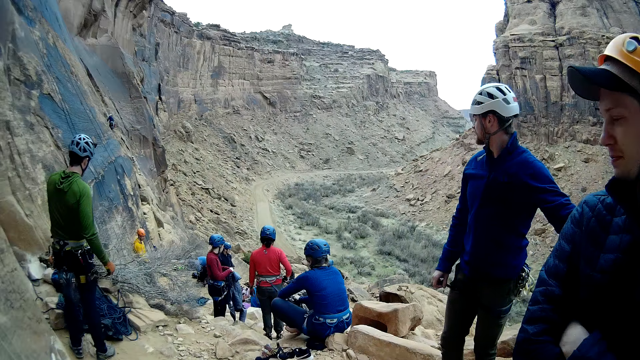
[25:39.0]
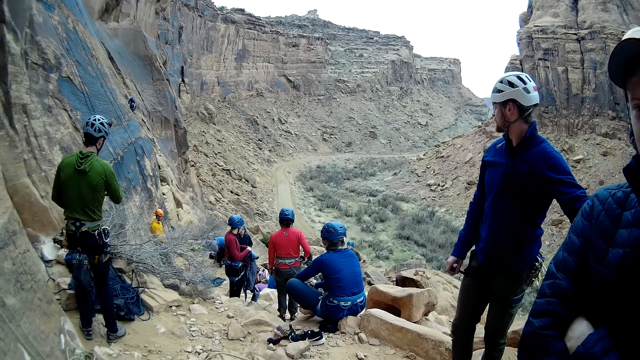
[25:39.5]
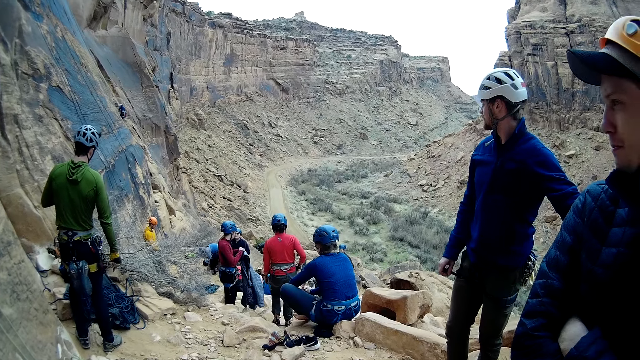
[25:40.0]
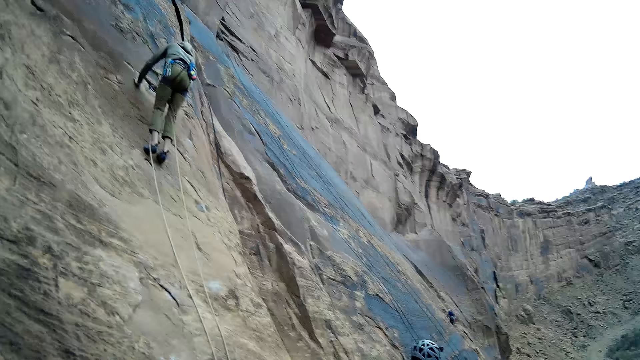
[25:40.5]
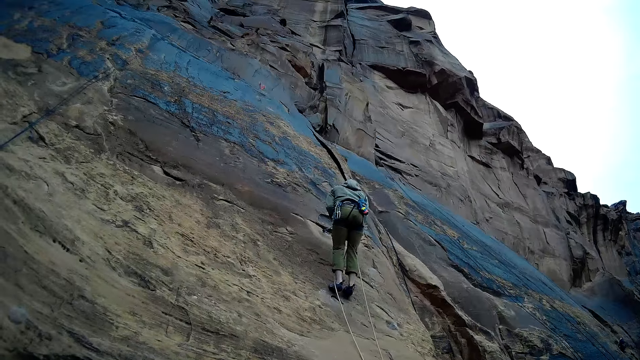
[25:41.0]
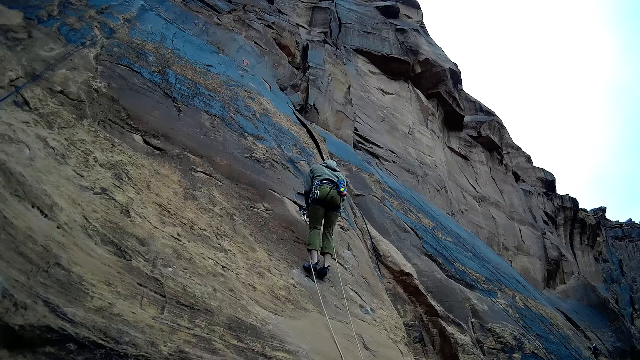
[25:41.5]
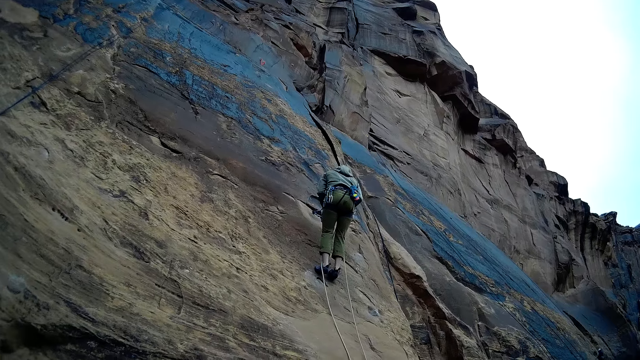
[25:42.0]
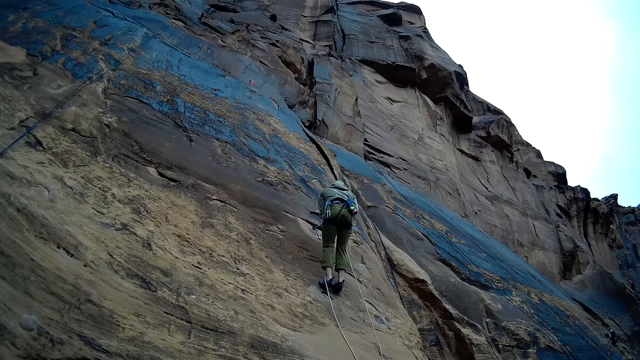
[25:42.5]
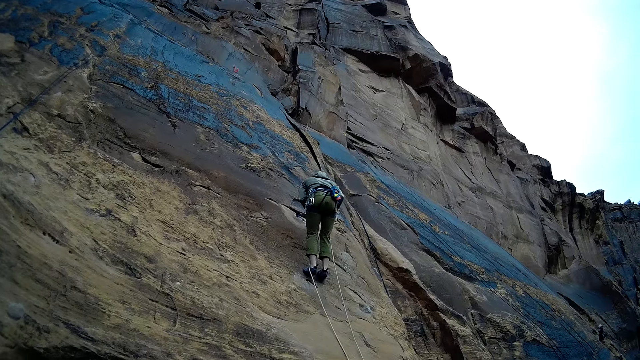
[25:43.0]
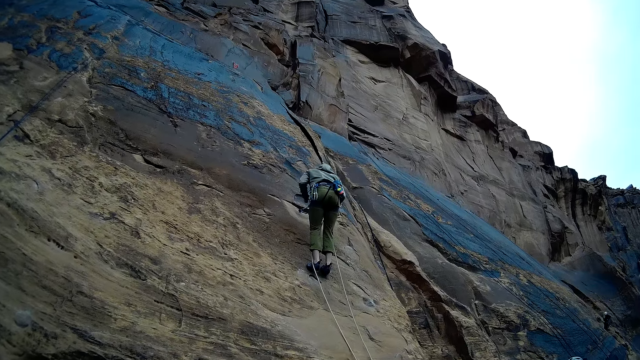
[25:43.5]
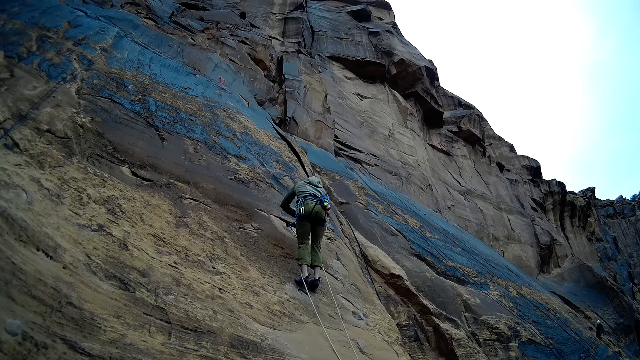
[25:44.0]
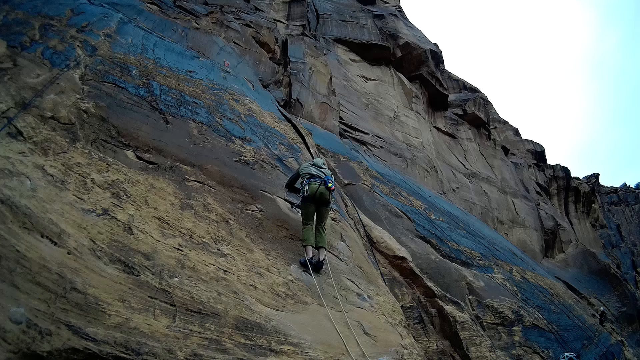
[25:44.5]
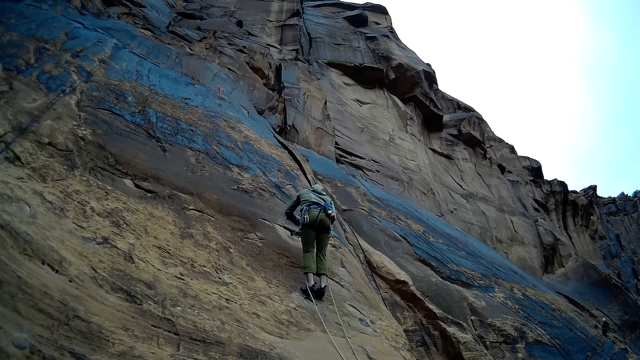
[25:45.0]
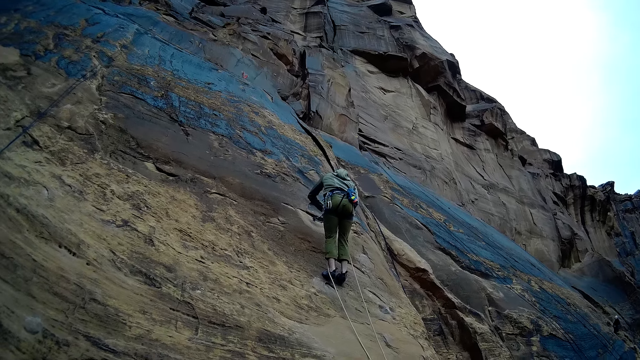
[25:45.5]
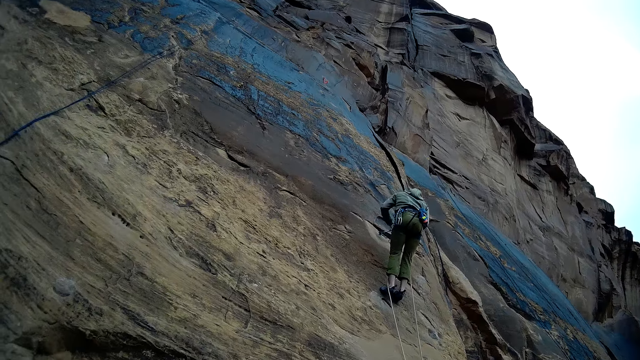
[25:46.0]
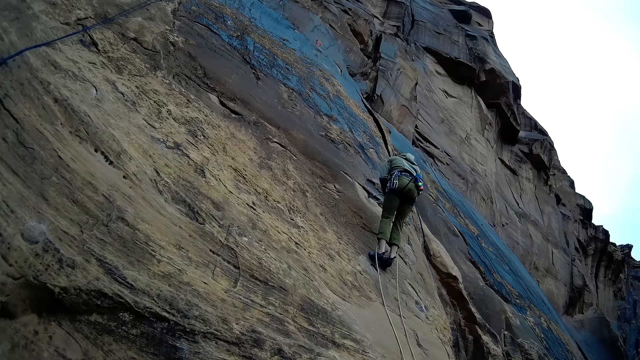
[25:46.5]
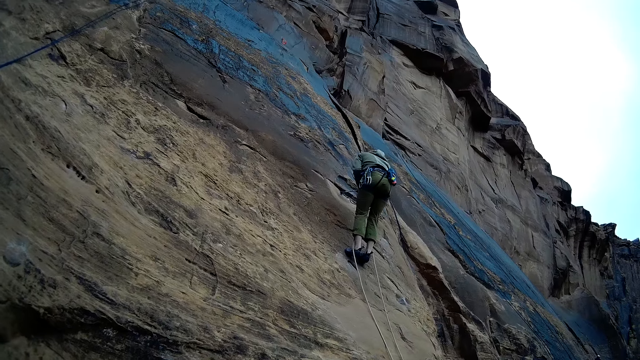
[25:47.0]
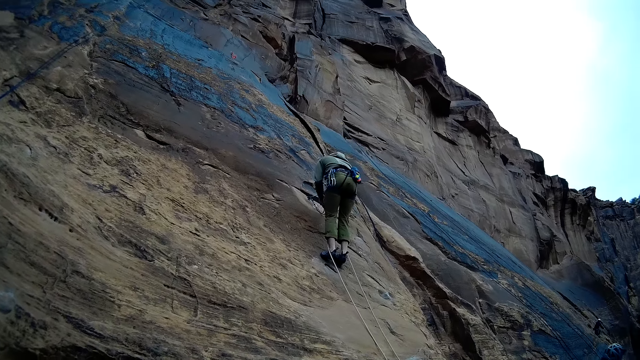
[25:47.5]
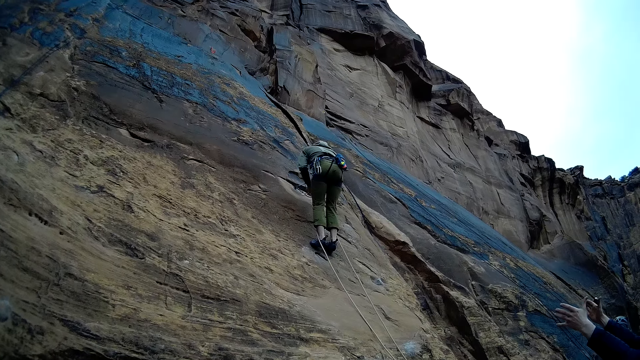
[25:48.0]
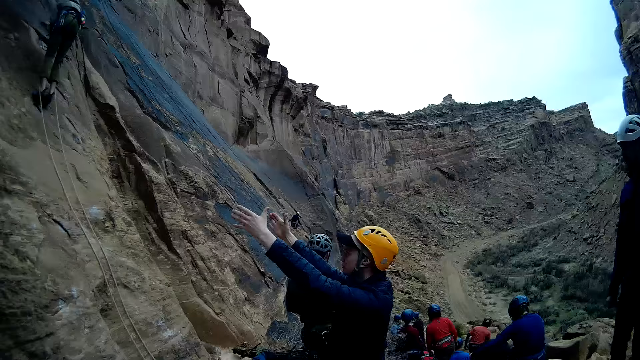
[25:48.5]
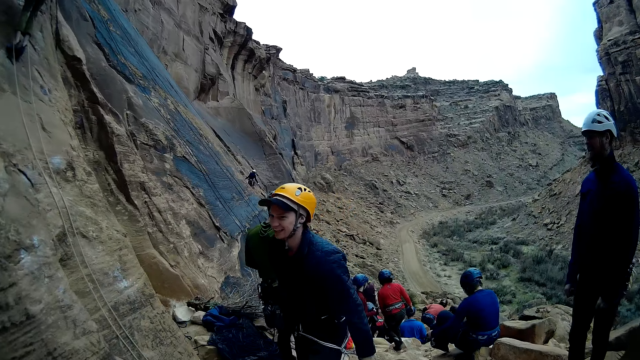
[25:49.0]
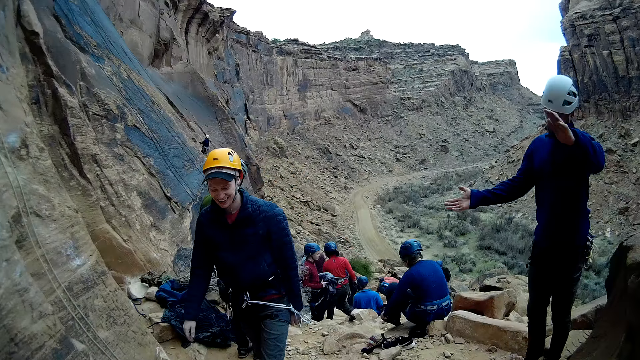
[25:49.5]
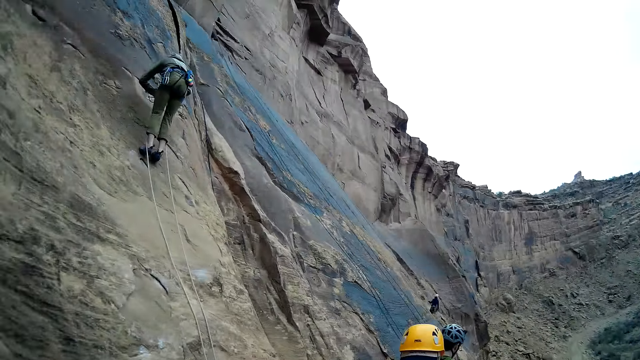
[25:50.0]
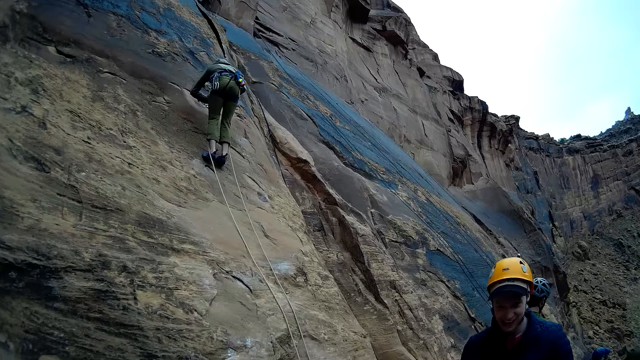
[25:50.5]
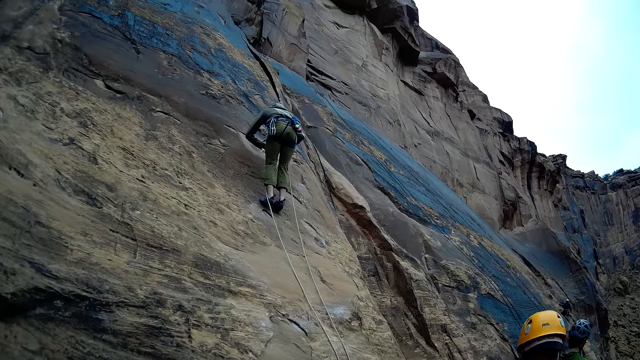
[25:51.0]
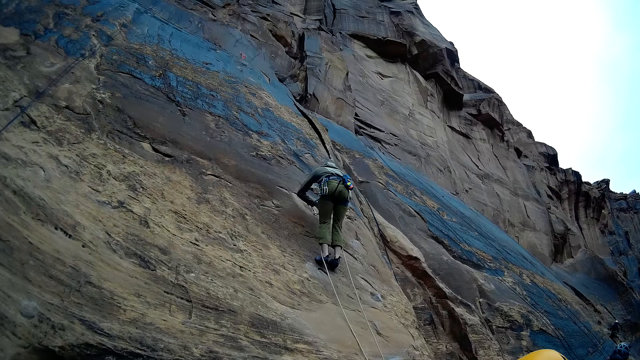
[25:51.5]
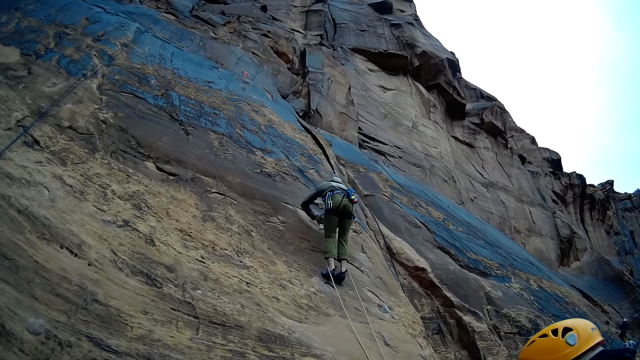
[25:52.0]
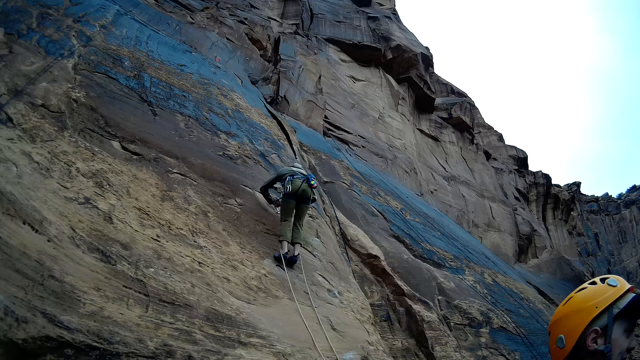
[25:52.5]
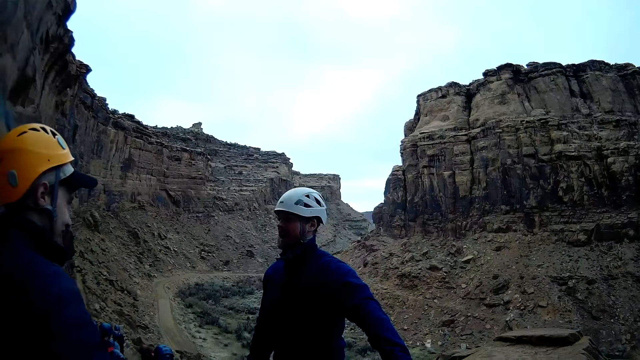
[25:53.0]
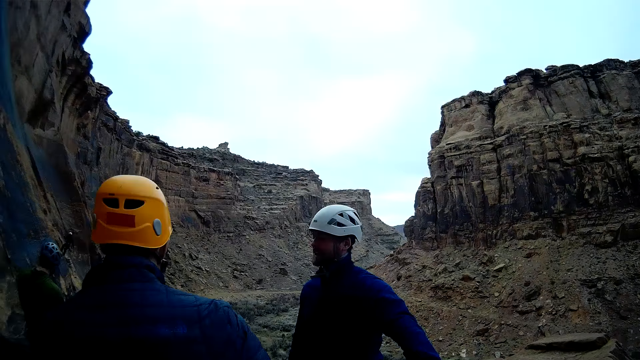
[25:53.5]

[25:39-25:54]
A person descends from the mountain. The person descends from the mountain again. Another person stretches his hands. A man and another man gesticulate. A third person crumbs his hands.

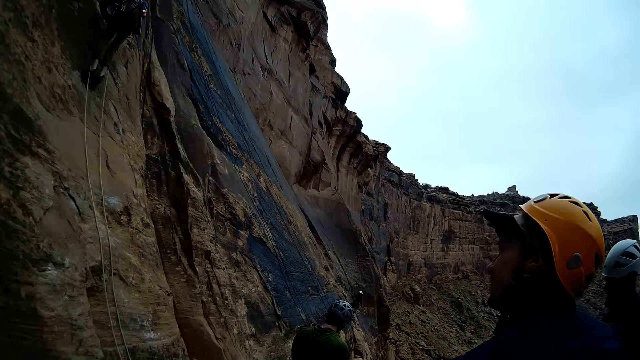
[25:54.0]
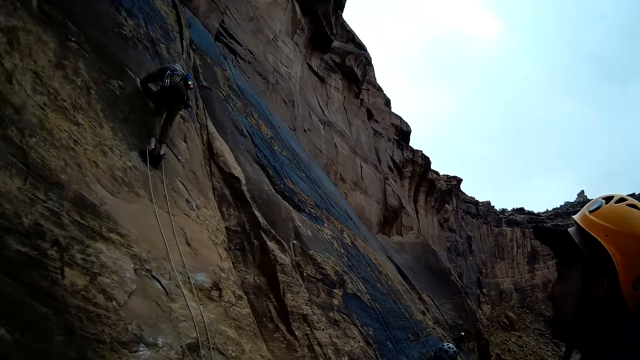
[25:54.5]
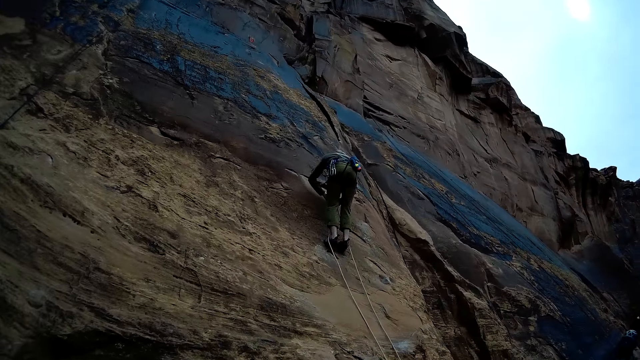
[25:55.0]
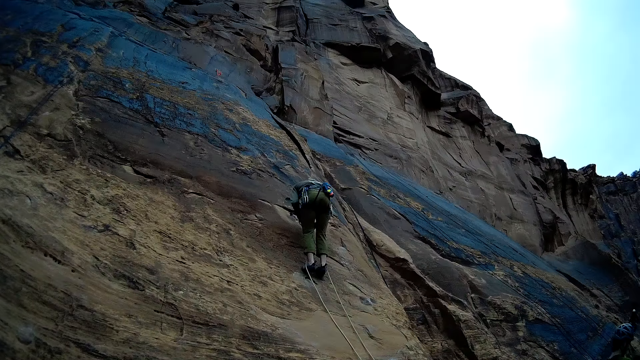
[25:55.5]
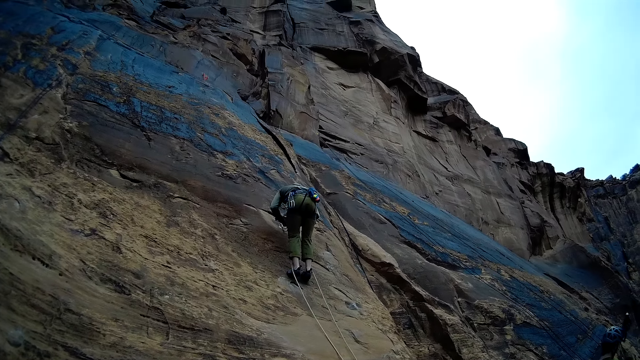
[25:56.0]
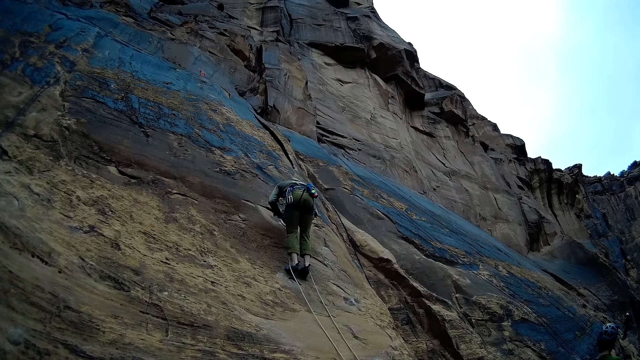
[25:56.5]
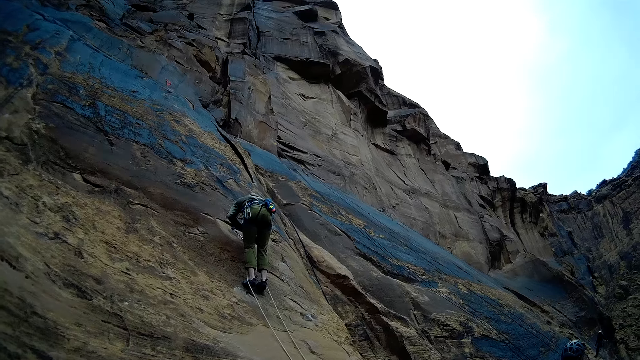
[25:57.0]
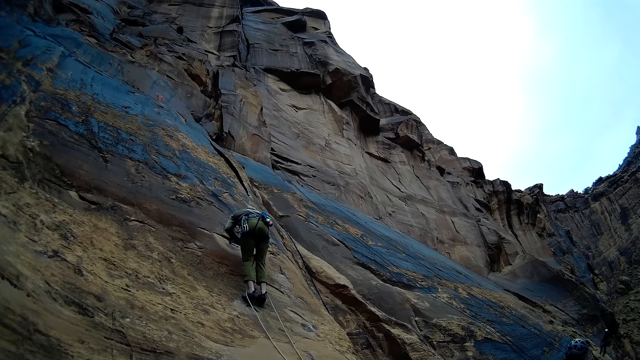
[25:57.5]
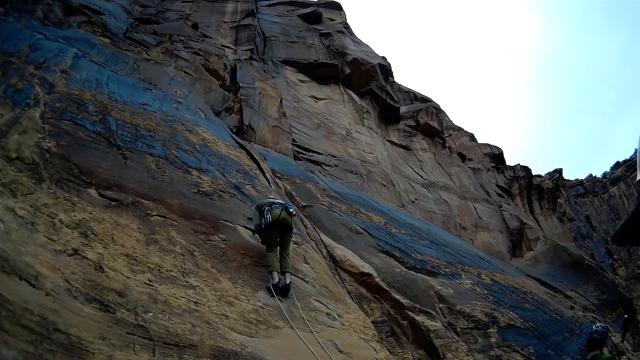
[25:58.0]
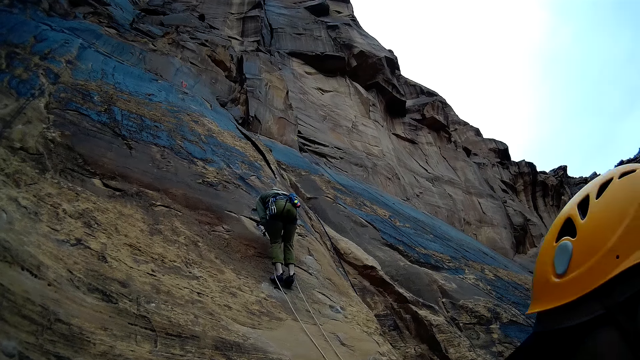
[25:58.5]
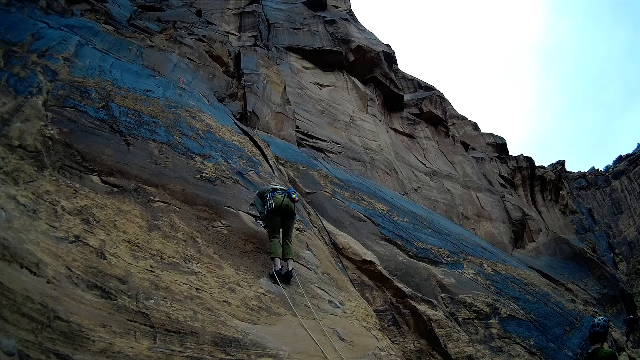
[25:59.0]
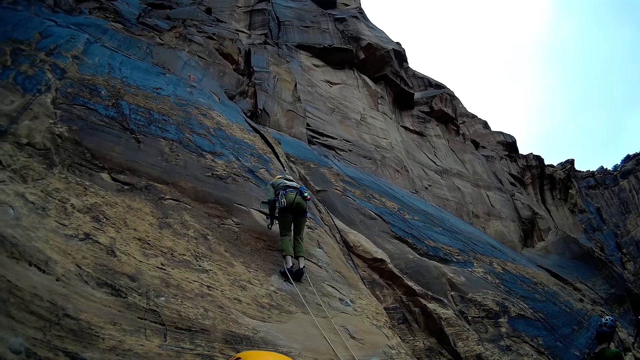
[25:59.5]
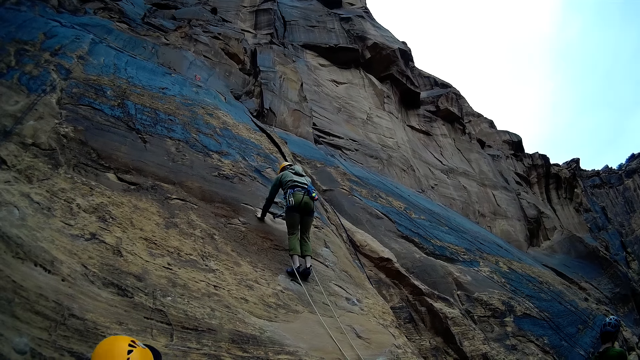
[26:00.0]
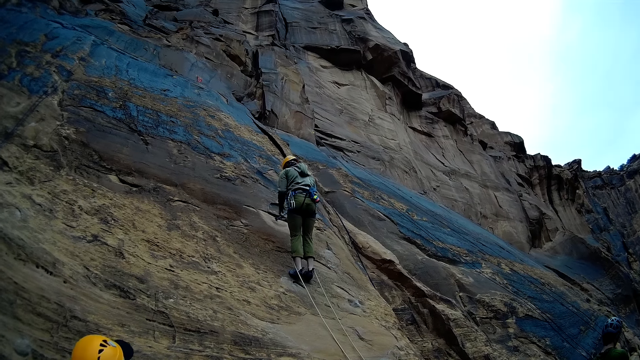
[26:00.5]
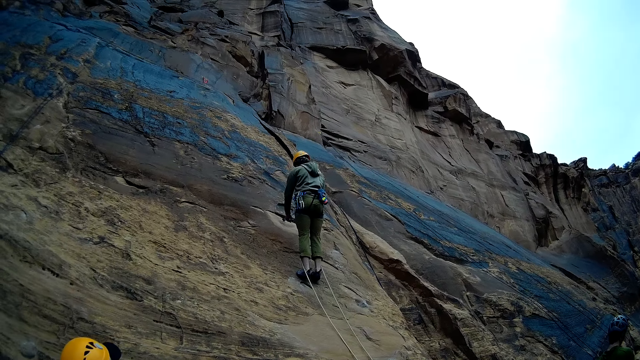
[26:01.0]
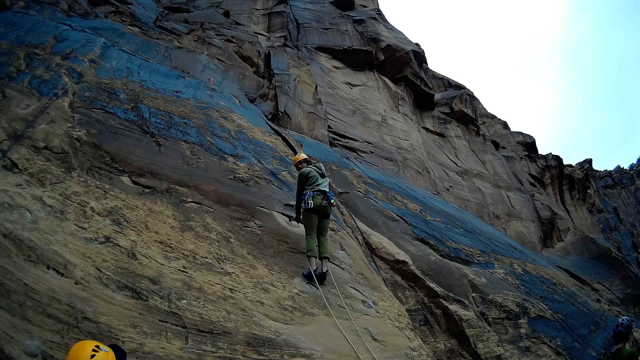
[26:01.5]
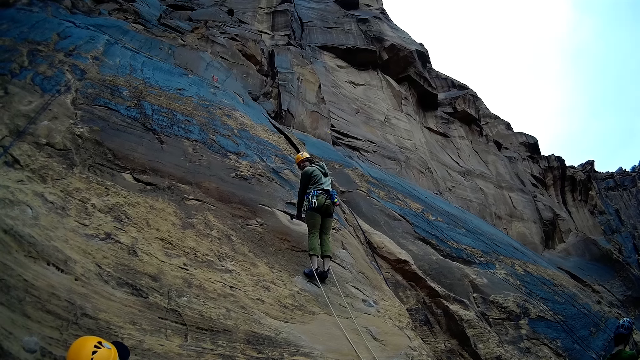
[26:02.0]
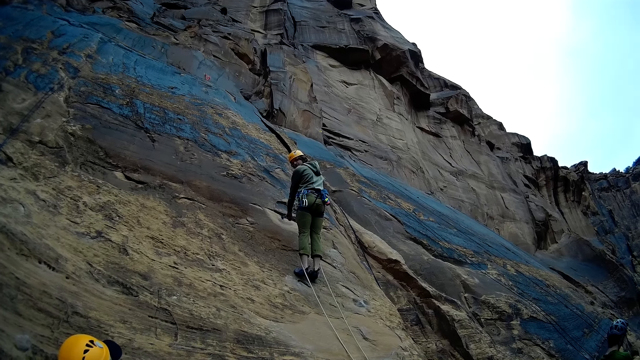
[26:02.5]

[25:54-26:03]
The camera wearer discusses with the mountain climber. The mountain climber descends from the mountain.
